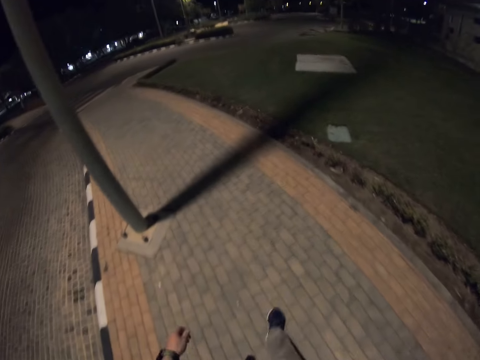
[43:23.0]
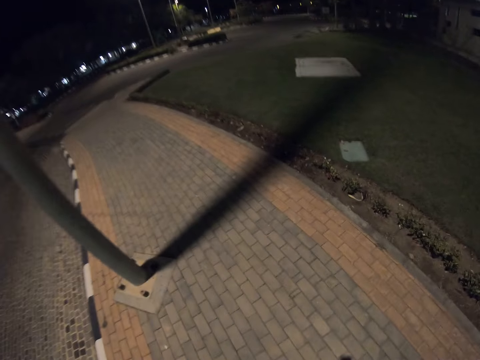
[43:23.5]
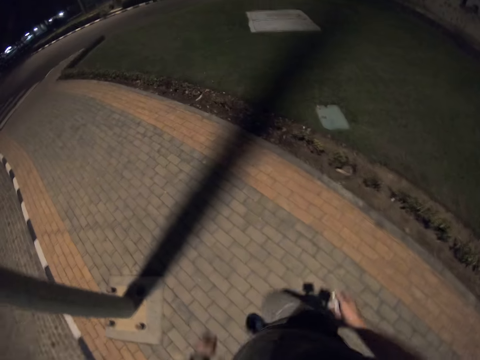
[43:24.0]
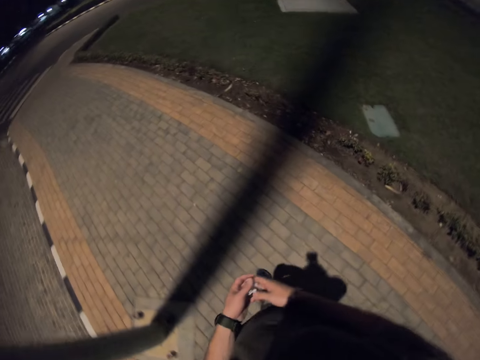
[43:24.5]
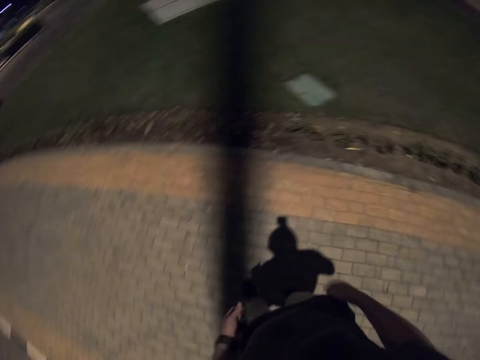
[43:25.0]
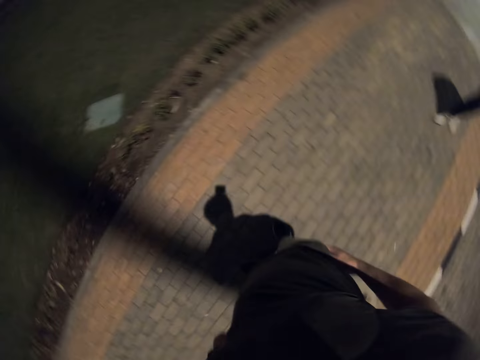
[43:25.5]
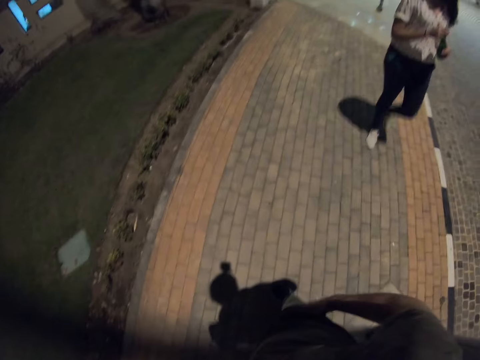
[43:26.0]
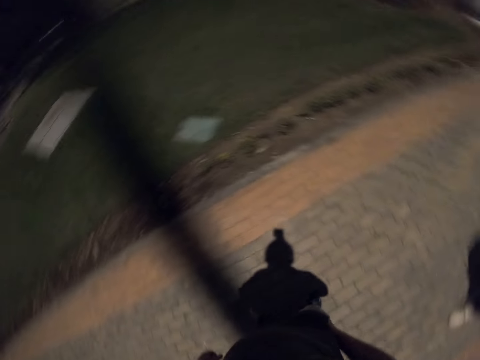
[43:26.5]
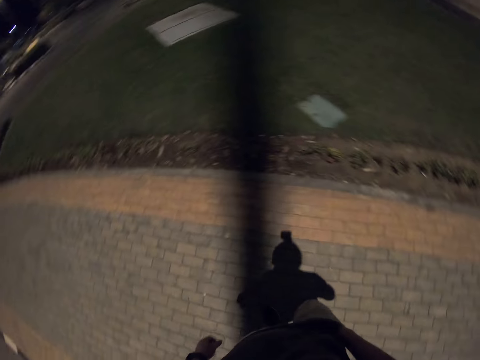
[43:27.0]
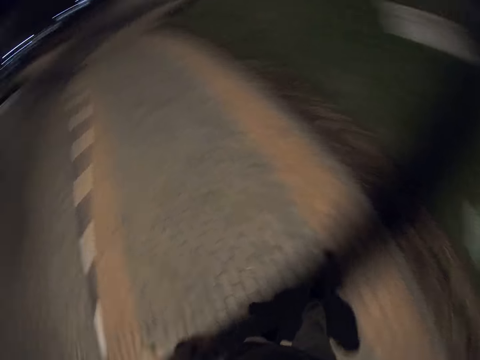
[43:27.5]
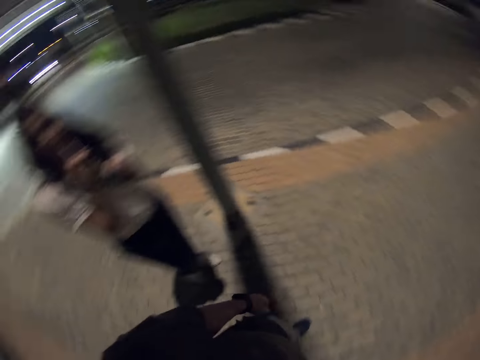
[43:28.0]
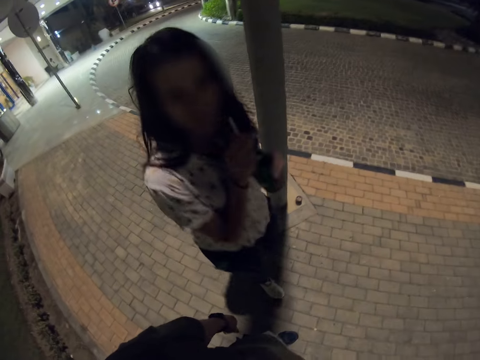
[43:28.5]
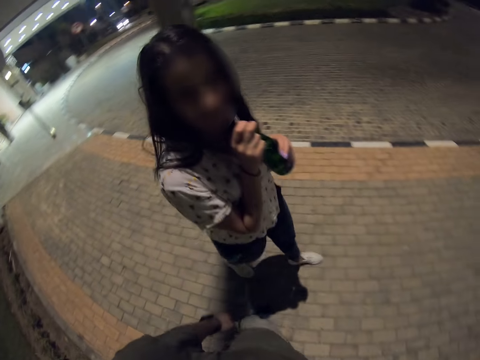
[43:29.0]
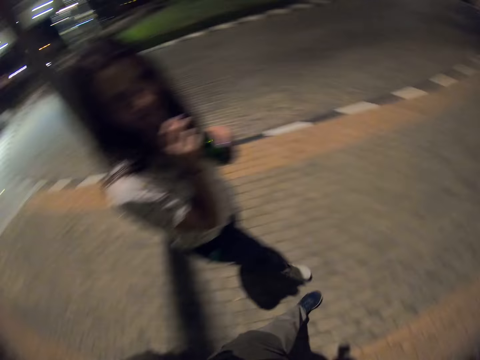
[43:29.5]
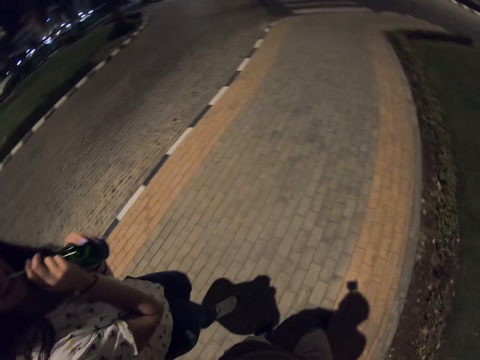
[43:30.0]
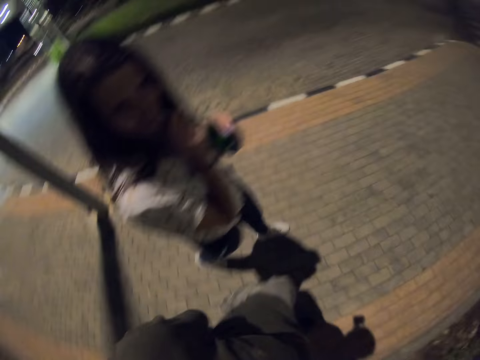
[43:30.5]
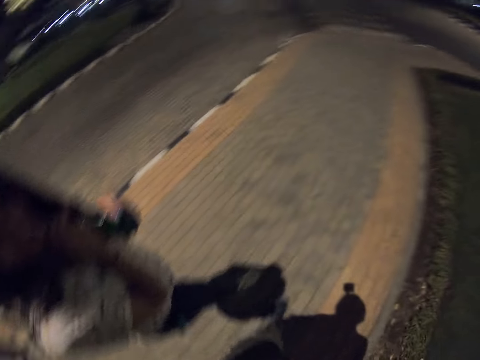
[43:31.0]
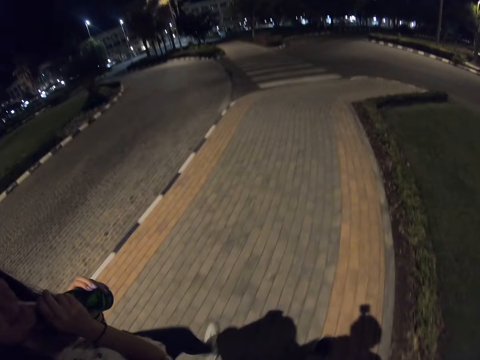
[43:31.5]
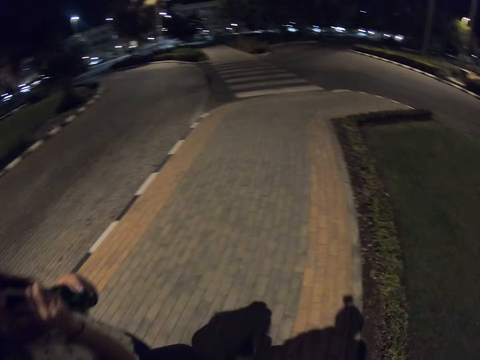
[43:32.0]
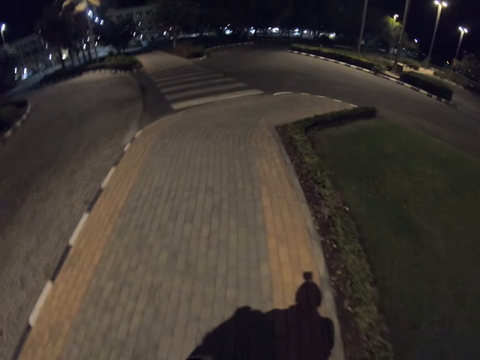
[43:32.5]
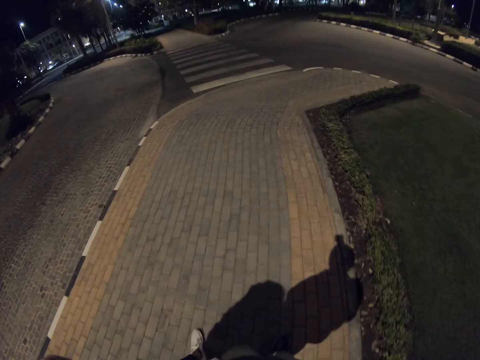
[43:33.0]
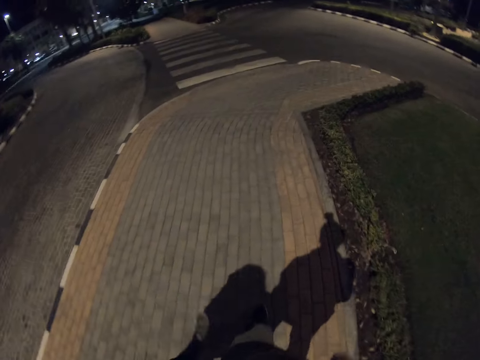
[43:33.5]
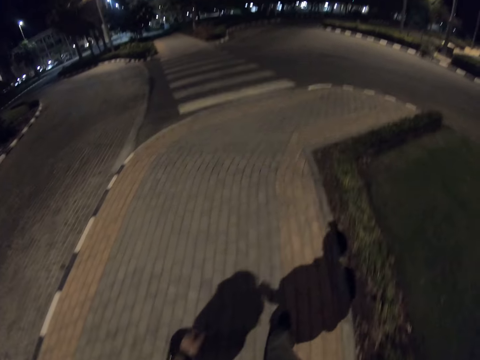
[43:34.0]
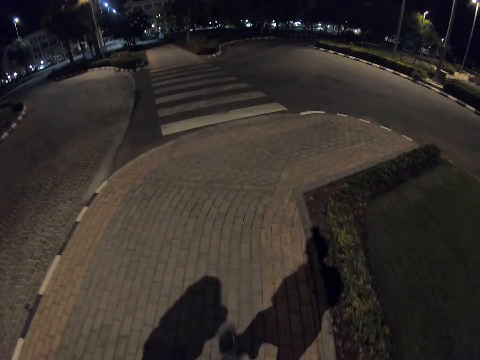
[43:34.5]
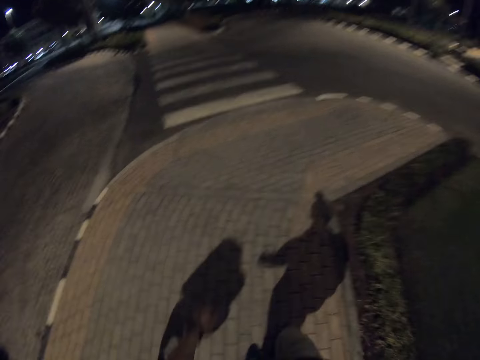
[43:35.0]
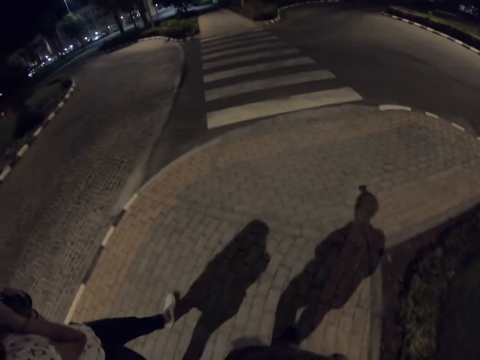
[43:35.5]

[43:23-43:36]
The camera wearer looks around the city. He switches something to the other hand. He puts his hand in the pocket. A woman walks along the path. The camera wearer looks around the city. The woman drinks soda with a straw and walks along the path. The camera wearer looks at the woman. He walks along the path. He walks on the road.

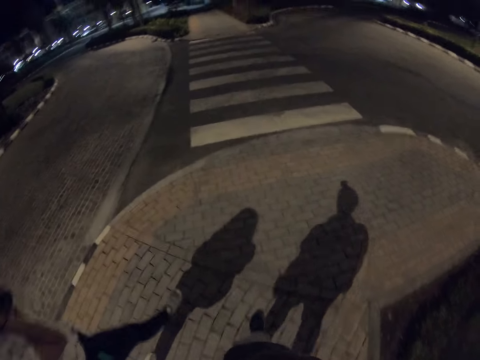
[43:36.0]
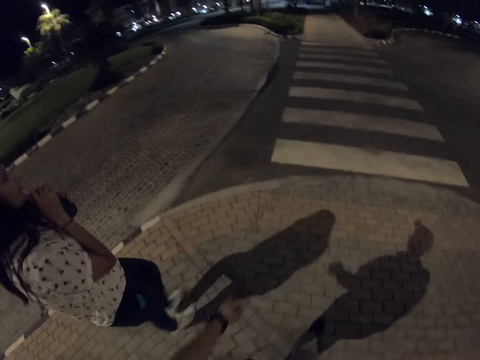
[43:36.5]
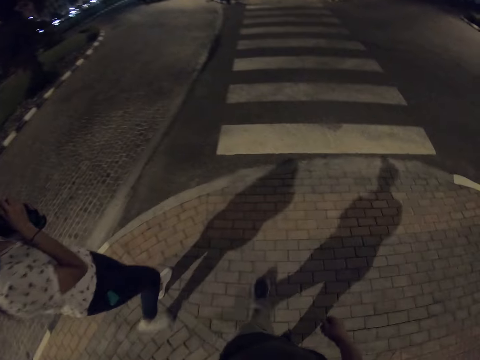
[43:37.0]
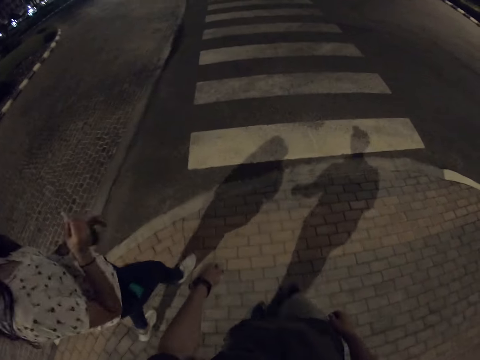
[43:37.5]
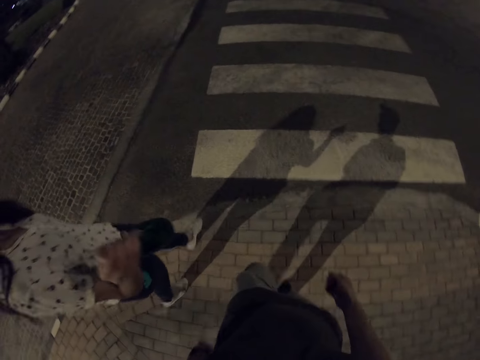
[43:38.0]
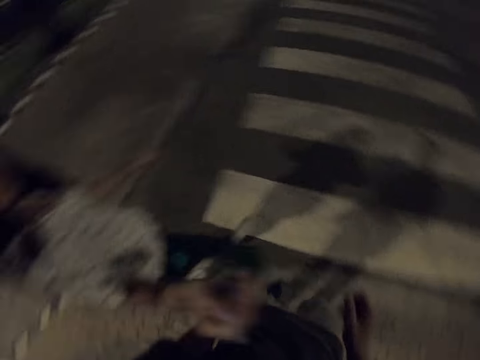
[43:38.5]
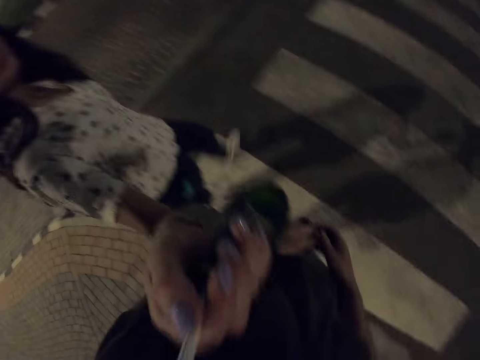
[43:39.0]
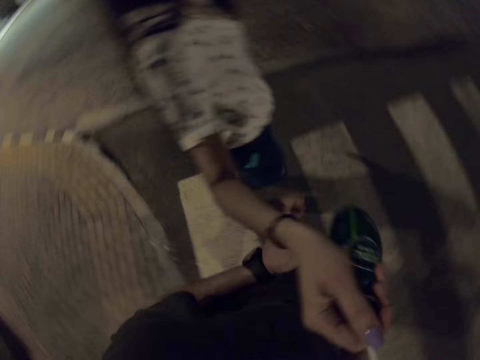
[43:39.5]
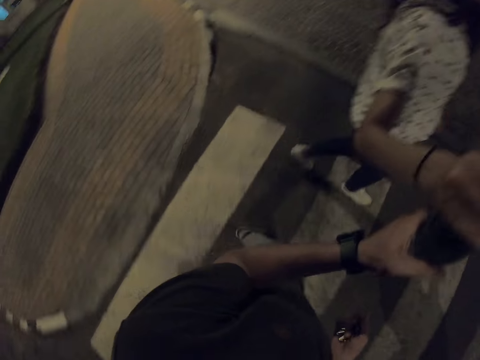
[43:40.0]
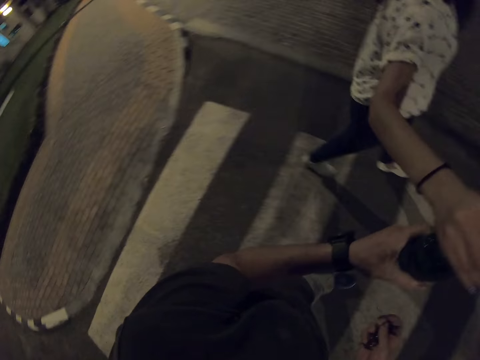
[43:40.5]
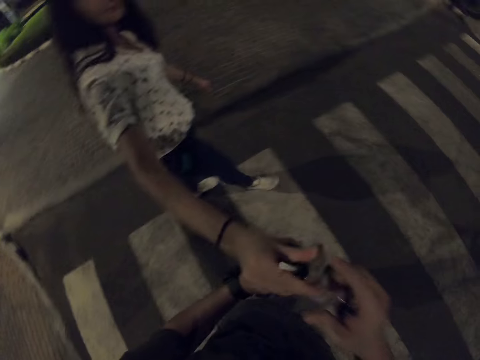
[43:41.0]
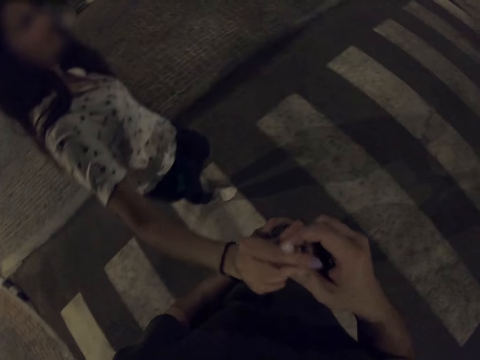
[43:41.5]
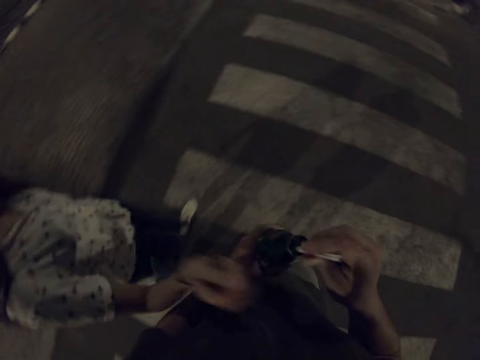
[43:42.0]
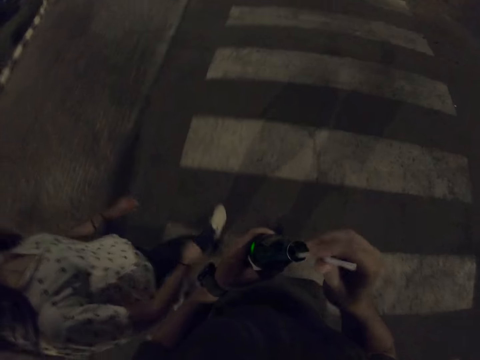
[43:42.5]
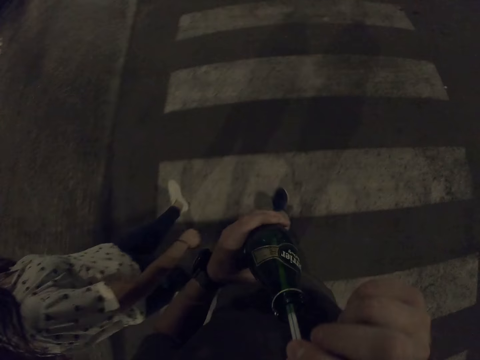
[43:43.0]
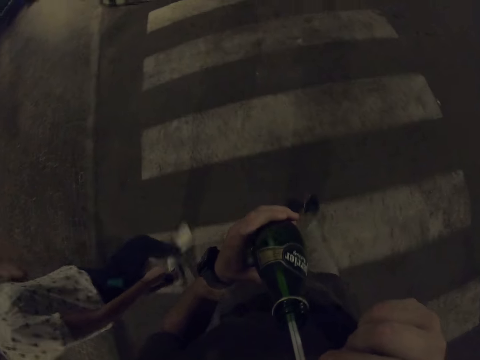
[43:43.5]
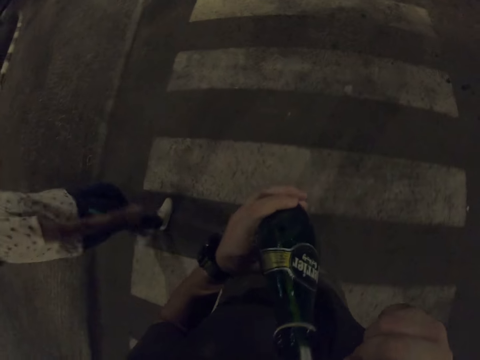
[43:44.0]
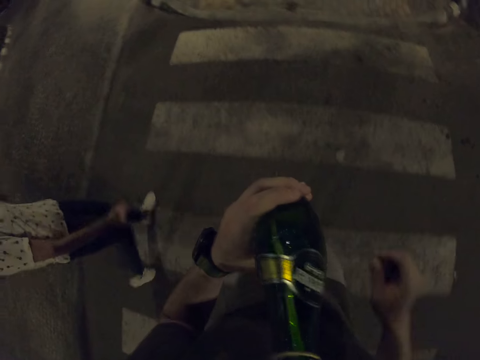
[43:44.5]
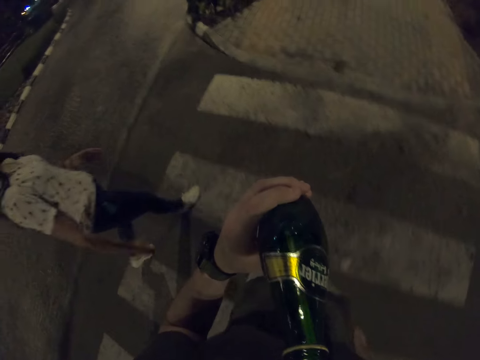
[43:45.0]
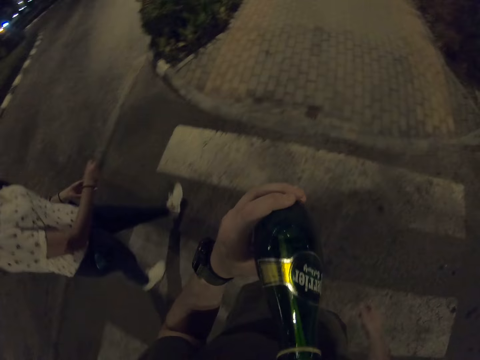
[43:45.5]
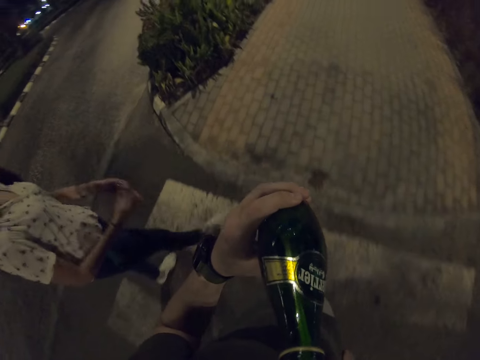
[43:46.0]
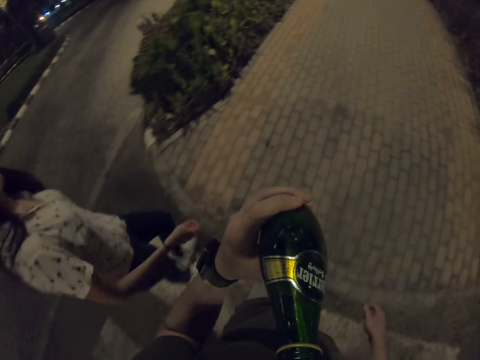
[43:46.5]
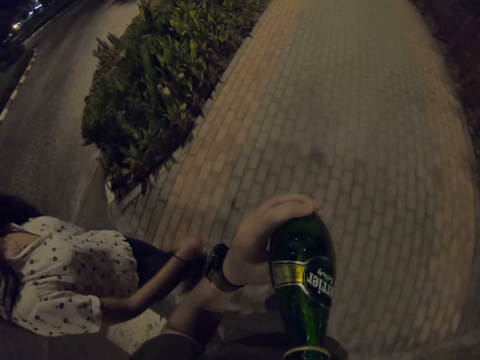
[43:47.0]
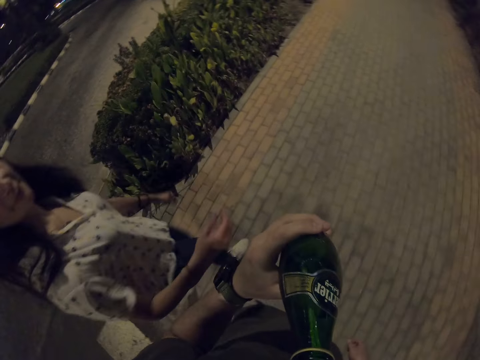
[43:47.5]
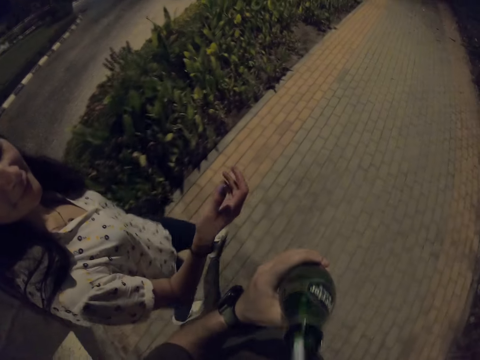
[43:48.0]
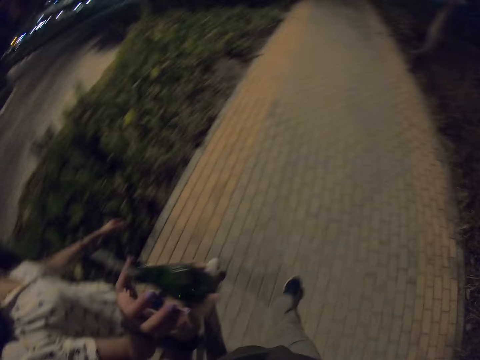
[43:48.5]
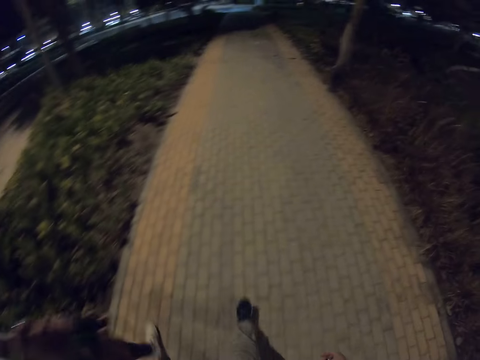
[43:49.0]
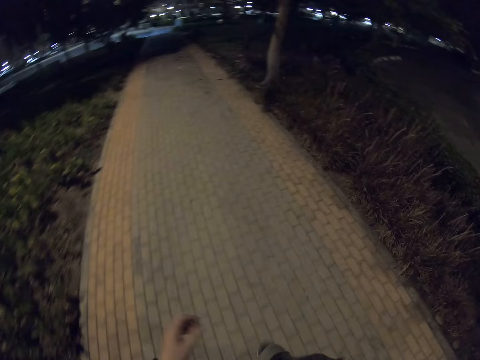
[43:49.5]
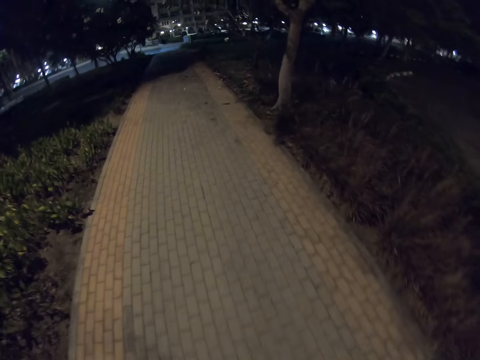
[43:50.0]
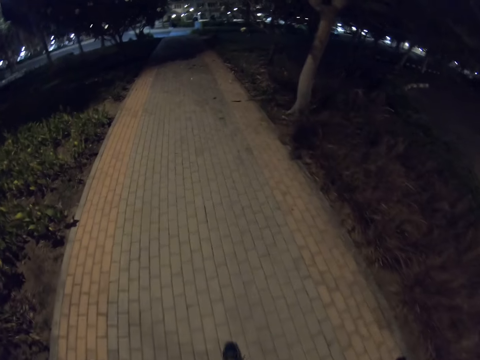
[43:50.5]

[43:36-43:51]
The camera wearer picks up the bottle from a woman. The woman hands the camera wearer the soda bottle. The camera wearer holds the straw. They drink soda with a straw from the bottle. They hand the woman the soda bottle. The woman picks up the soda bottle. The camera wearer walks along the path. The woman walks along the path.
